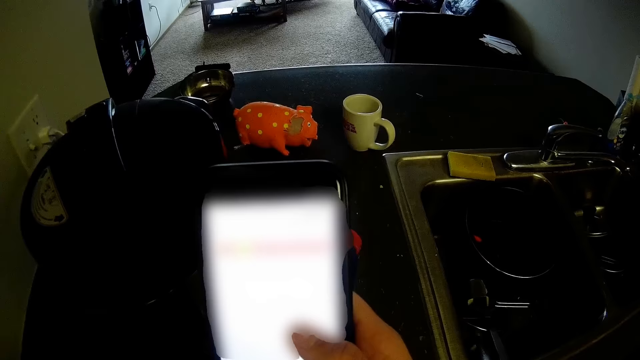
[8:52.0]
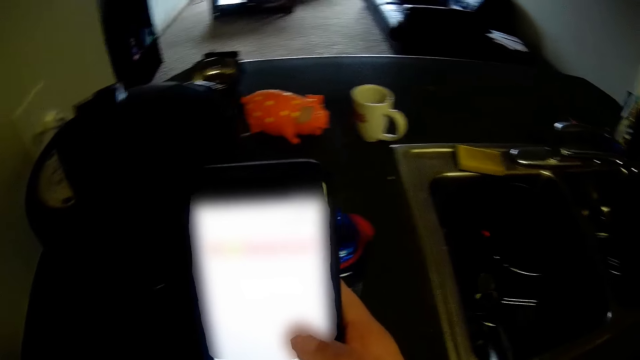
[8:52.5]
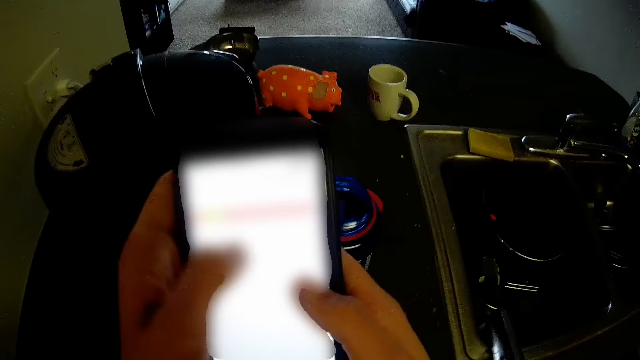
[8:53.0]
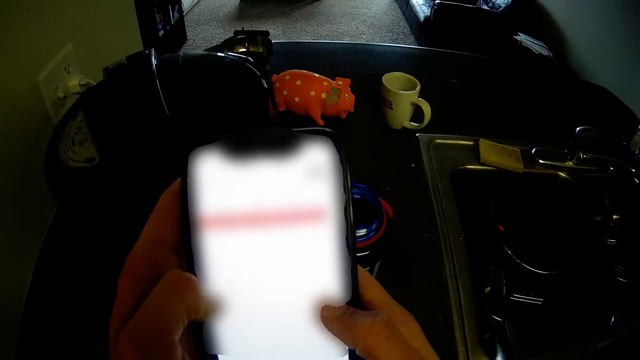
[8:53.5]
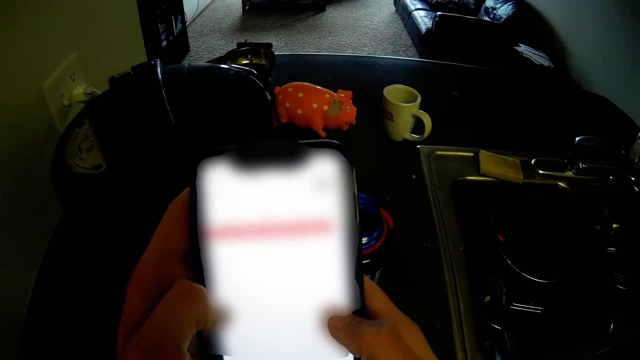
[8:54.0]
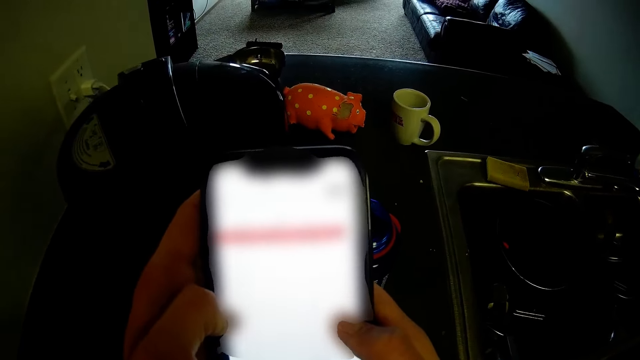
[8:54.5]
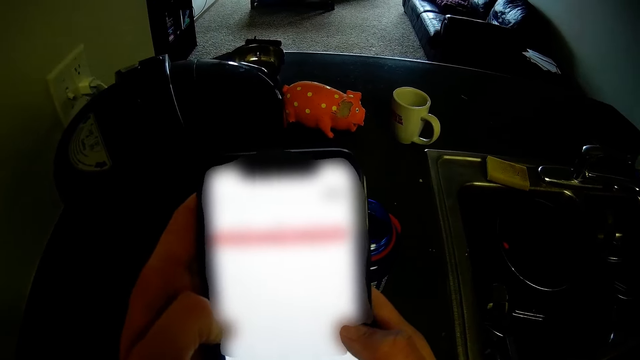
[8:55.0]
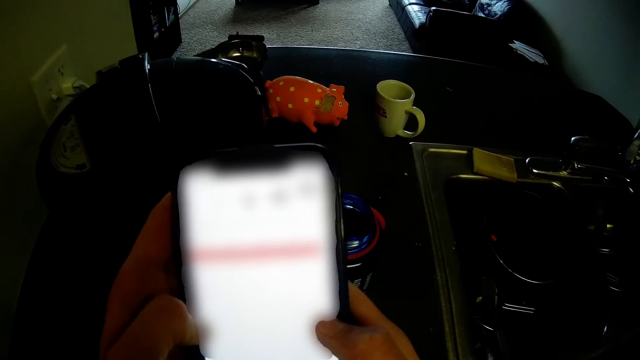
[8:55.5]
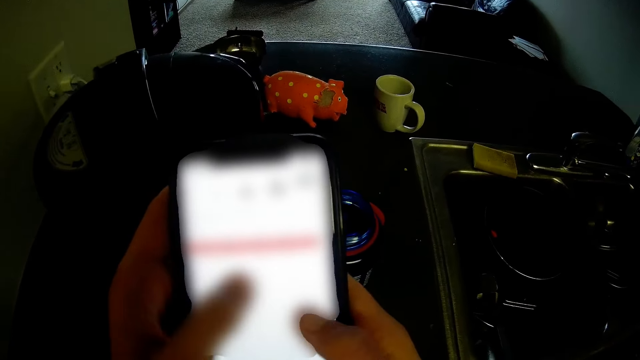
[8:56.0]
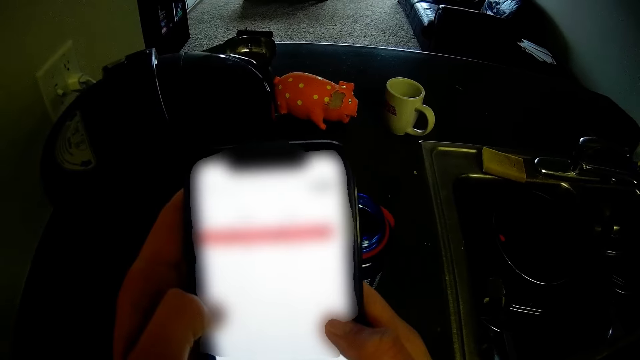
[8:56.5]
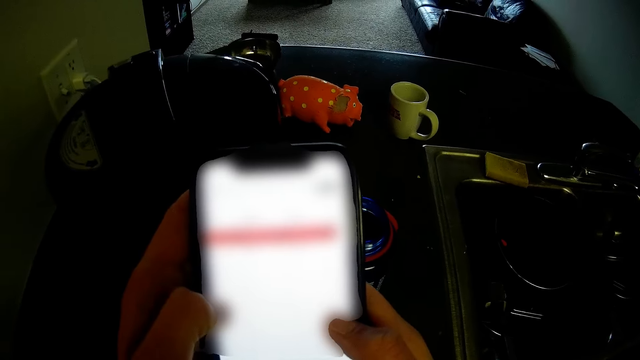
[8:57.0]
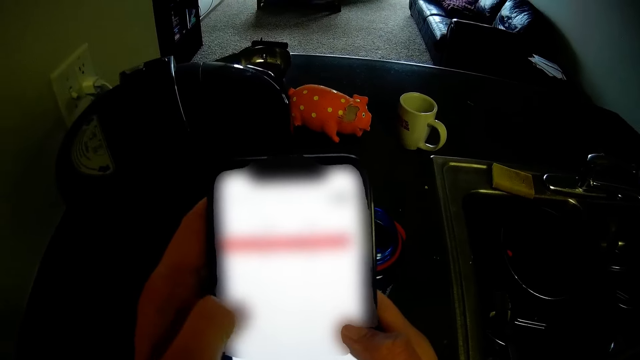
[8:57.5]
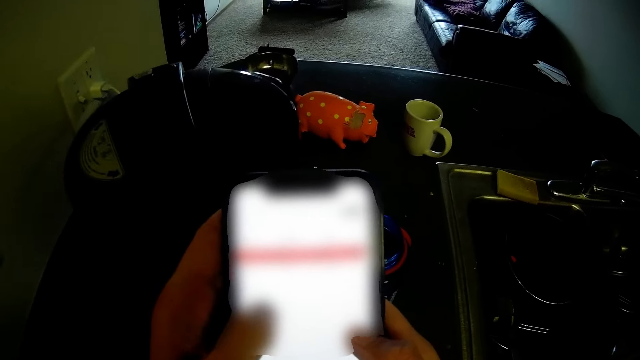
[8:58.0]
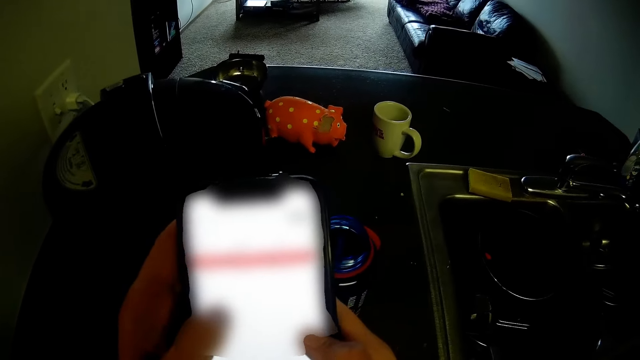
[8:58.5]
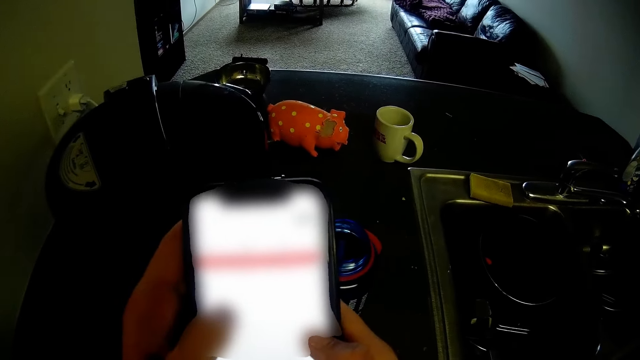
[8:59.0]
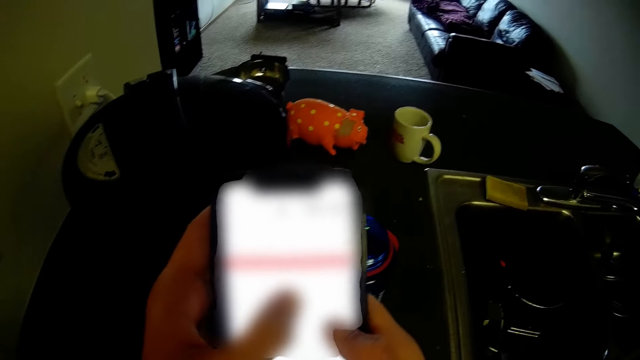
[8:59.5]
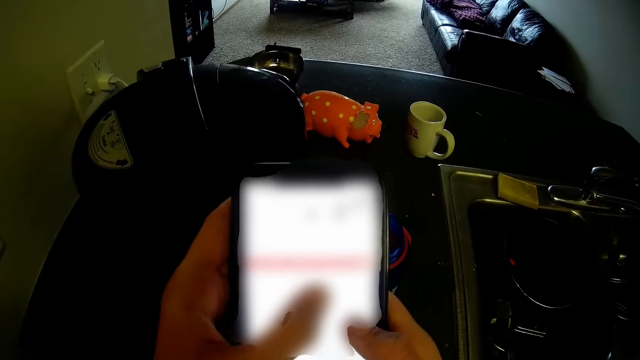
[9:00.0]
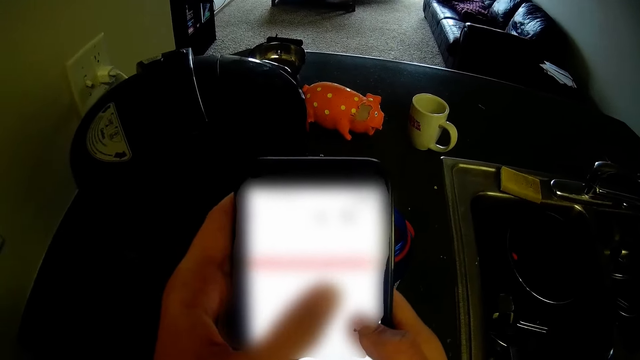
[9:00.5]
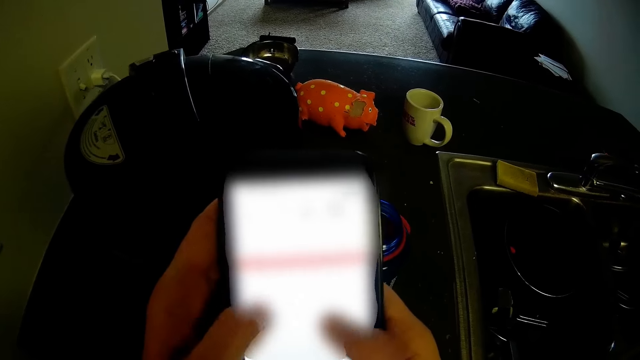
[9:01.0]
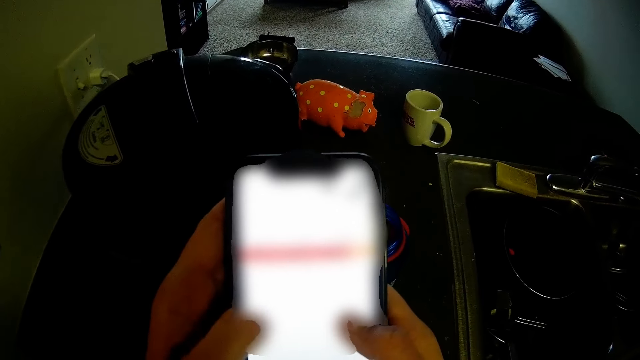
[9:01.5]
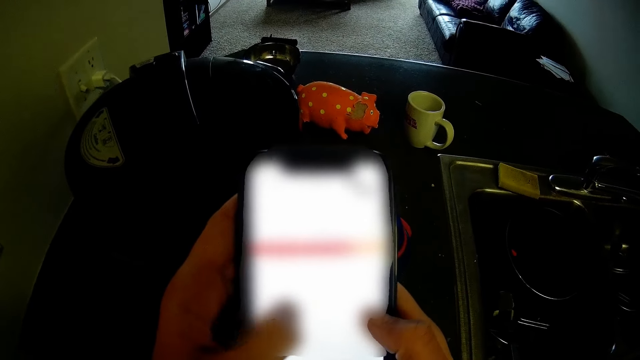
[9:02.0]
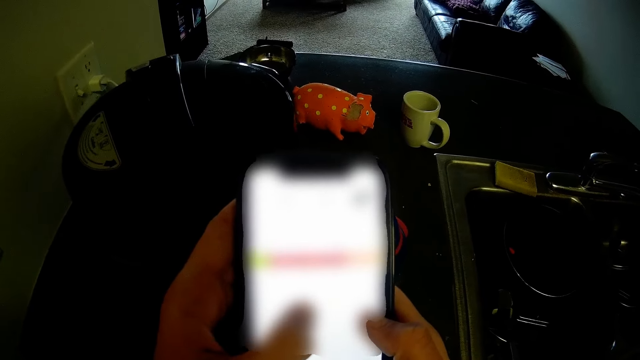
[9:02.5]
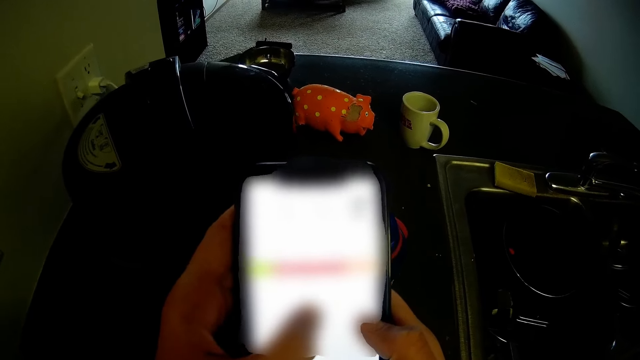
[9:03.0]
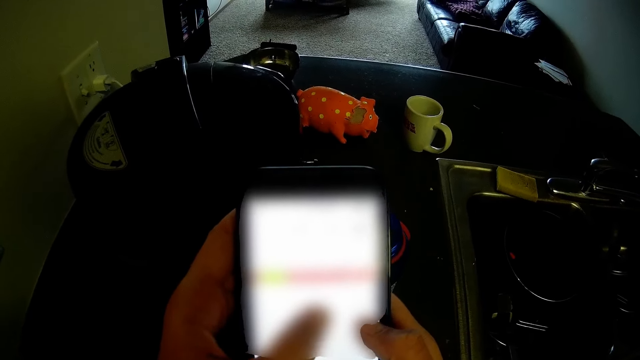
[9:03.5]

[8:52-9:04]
The camera wearer holds the phone with both hands. They tap the phone. They stare at the phone. They tap the phone. They stare at the phone. They tap the phone. They stare at the phone.

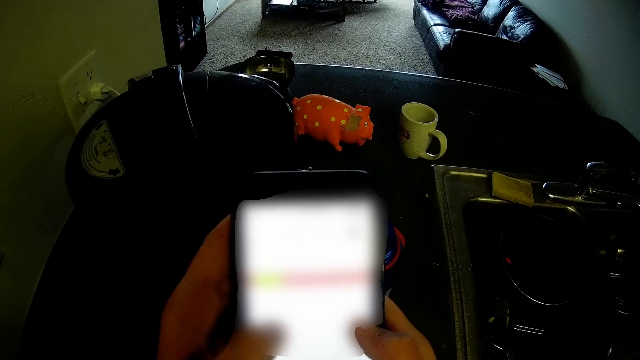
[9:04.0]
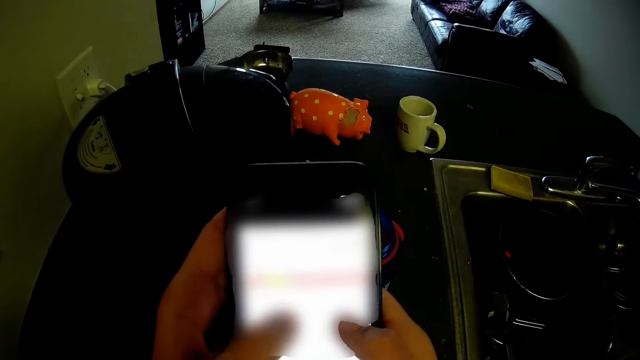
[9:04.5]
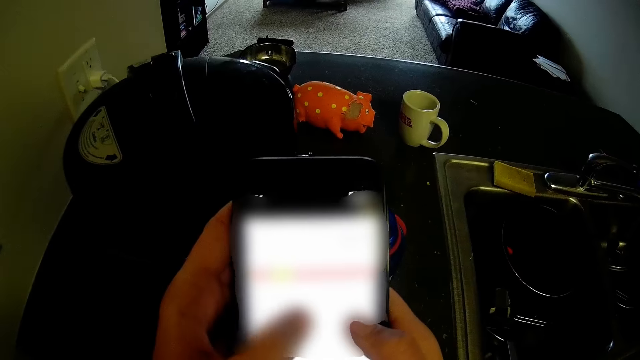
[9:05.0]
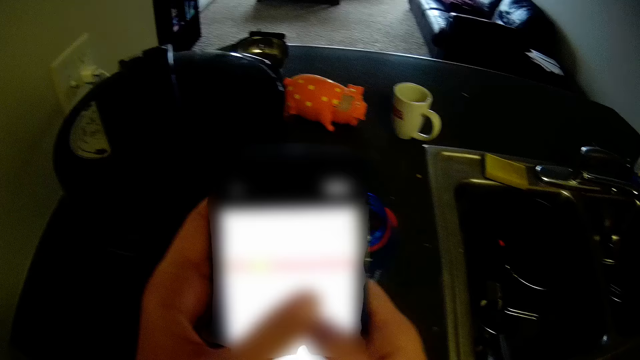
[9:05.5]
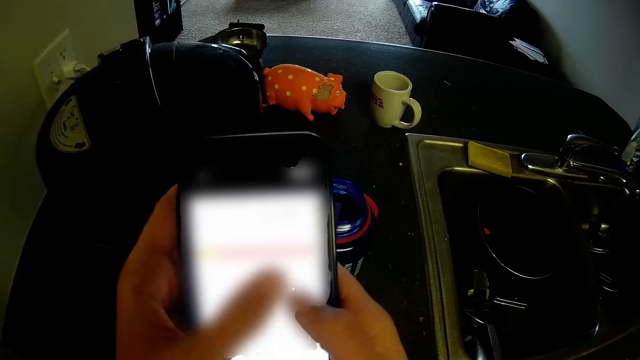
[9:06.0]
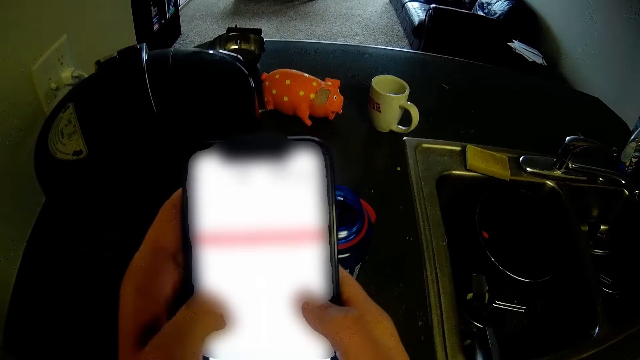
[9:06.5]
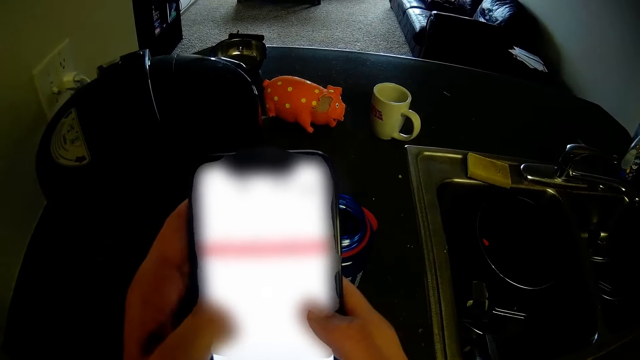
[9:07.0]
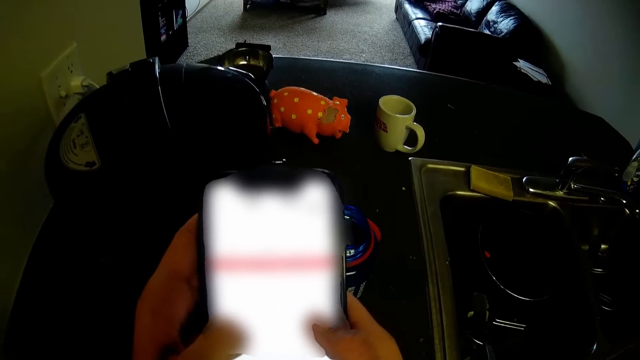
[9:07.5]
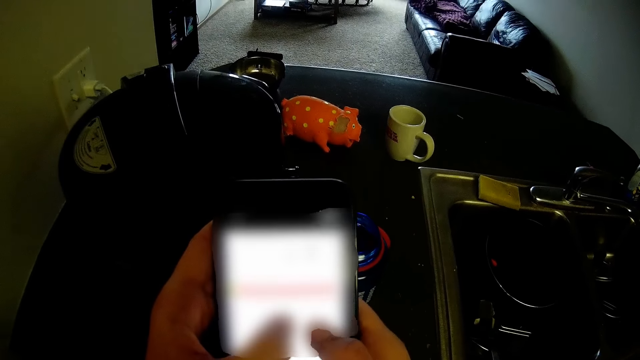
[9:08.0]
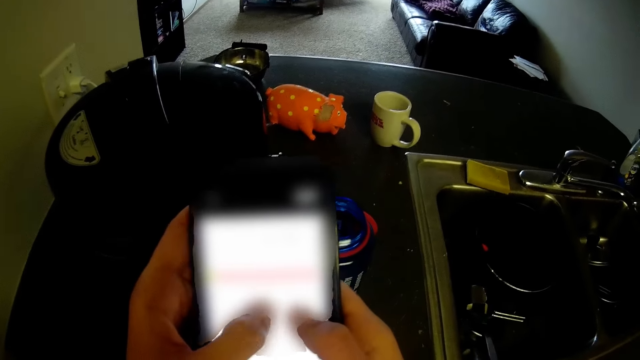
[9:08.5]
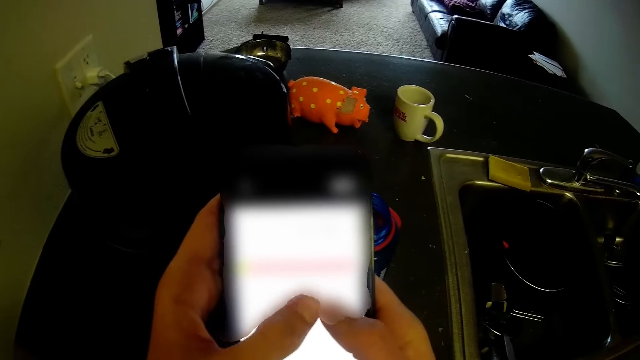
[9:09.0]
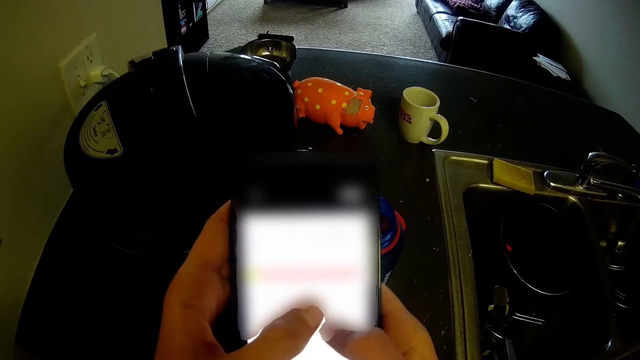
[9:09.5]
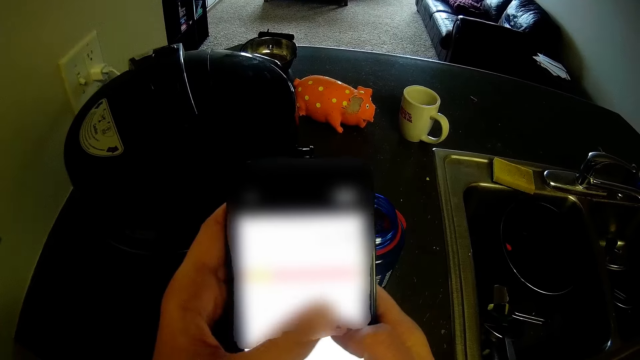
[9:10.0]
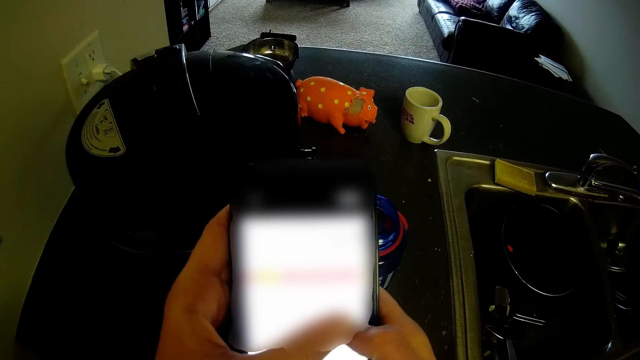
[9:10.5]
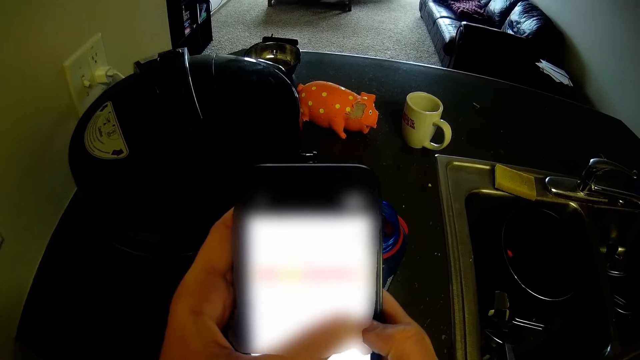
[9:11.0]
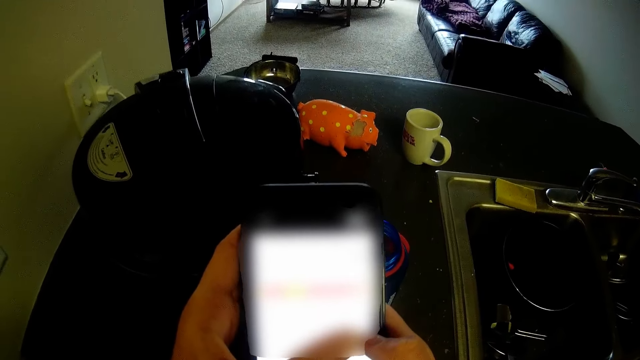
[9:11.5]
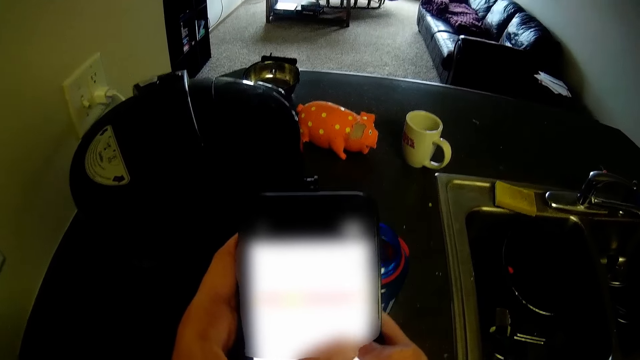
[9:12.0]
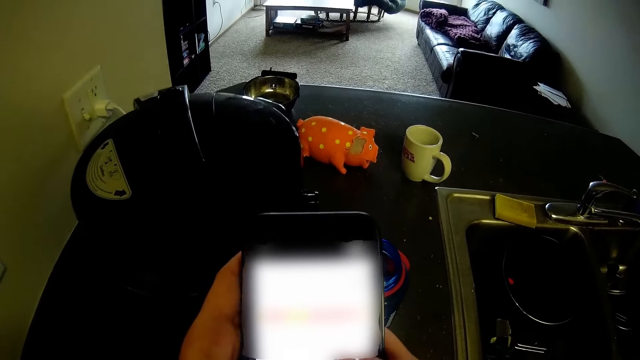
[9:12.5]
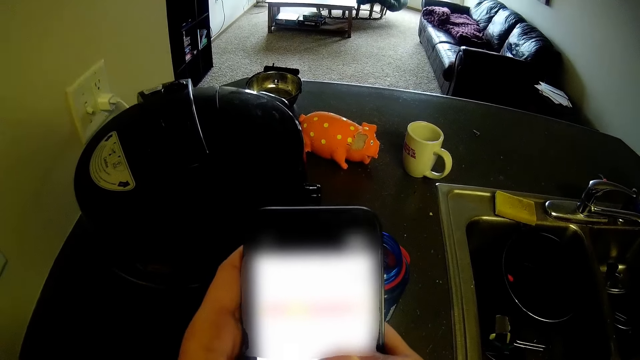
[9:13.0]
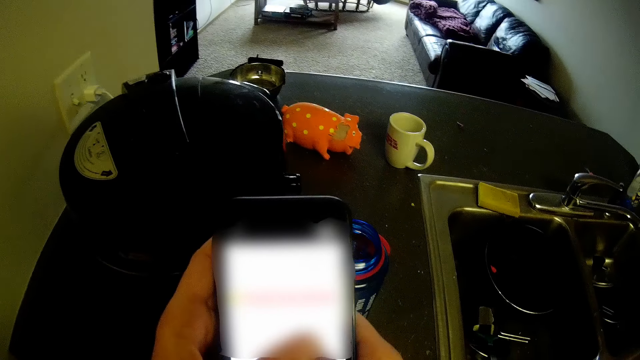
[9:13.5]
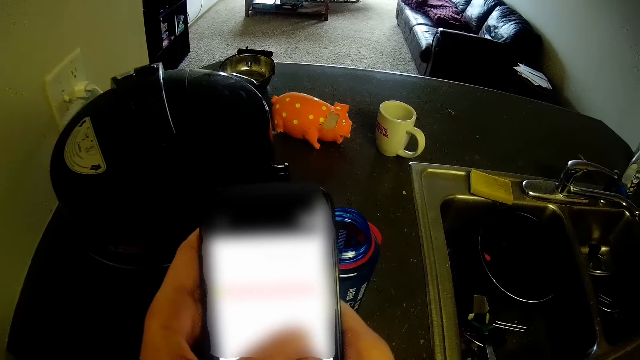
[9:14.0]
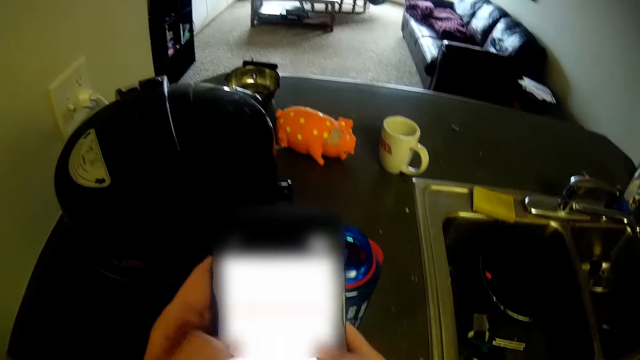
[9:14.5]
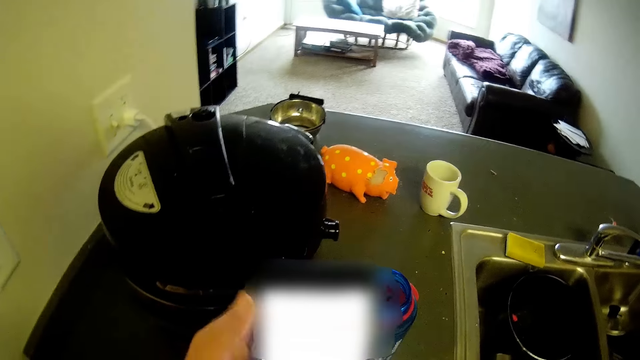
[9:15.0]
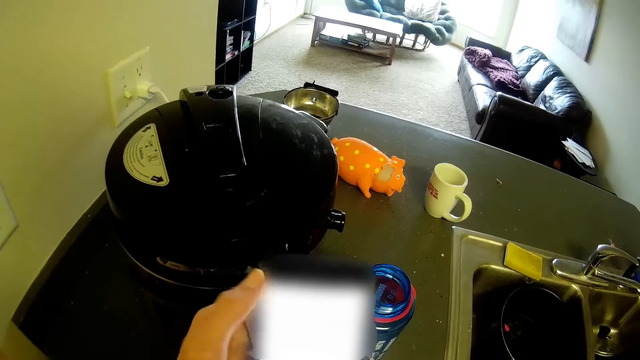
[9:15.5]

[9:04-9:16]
The camera wearer taps the phone. They stare at the phone. They tap the phone. They stare at the phone. They tap the phone.
